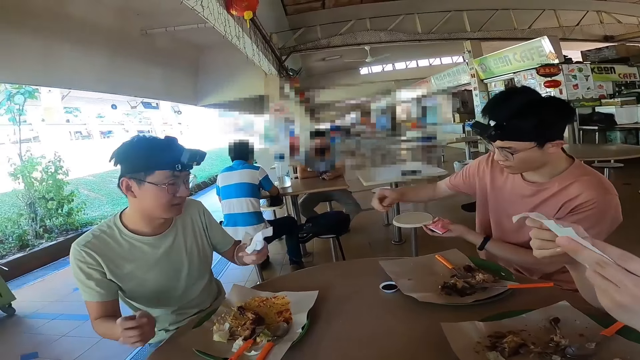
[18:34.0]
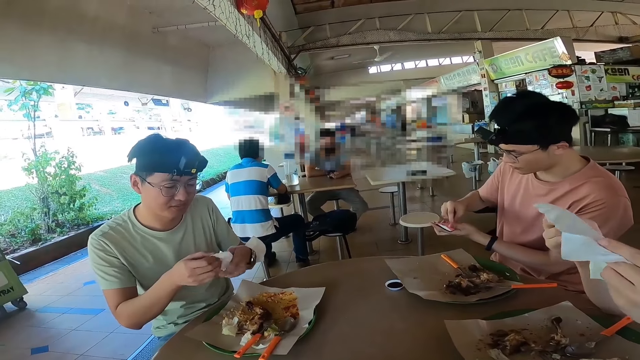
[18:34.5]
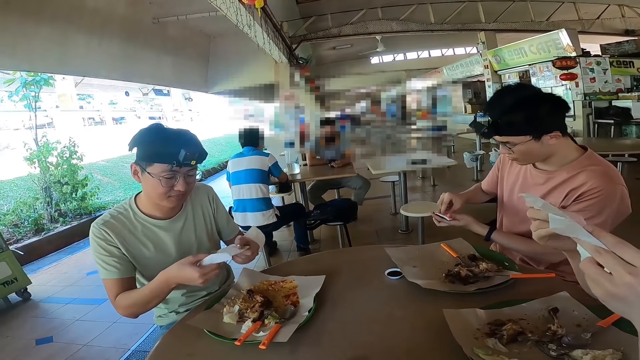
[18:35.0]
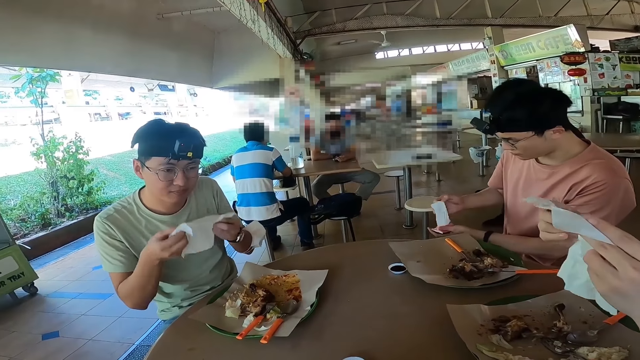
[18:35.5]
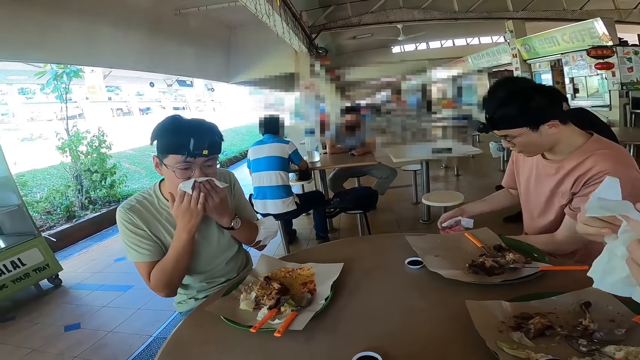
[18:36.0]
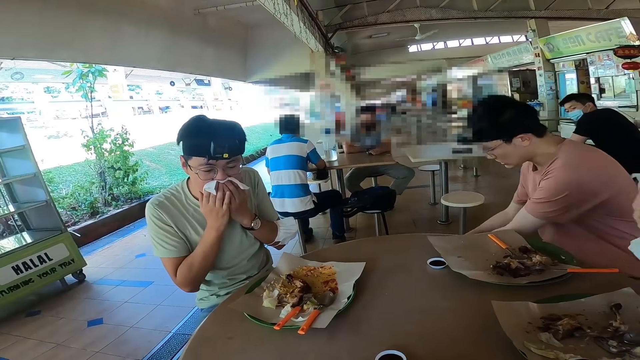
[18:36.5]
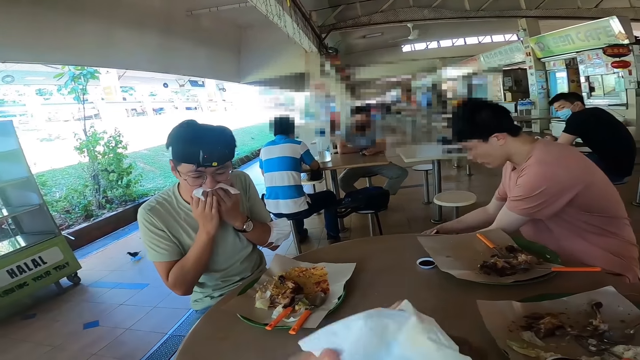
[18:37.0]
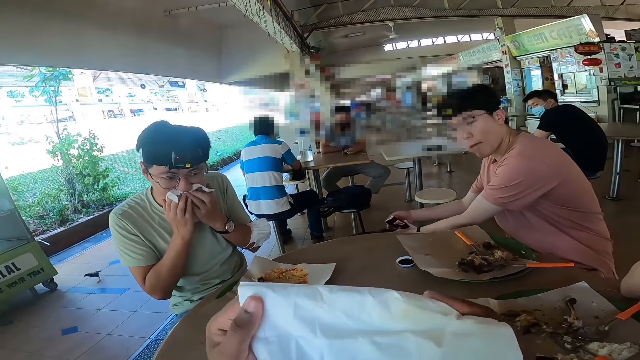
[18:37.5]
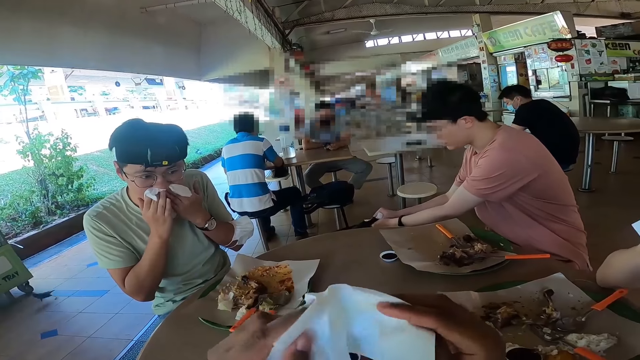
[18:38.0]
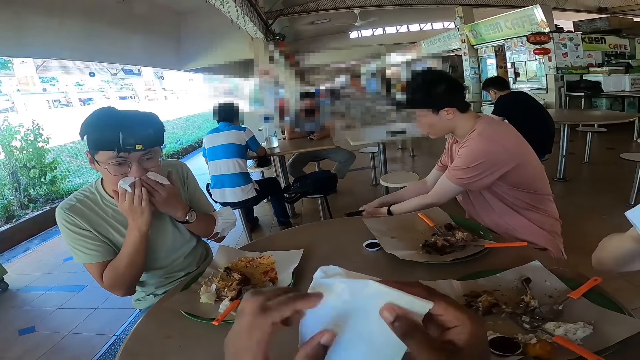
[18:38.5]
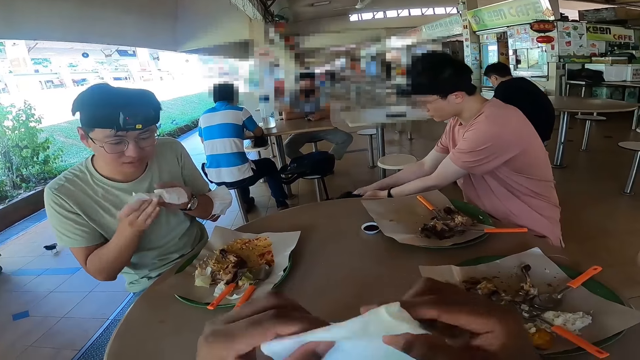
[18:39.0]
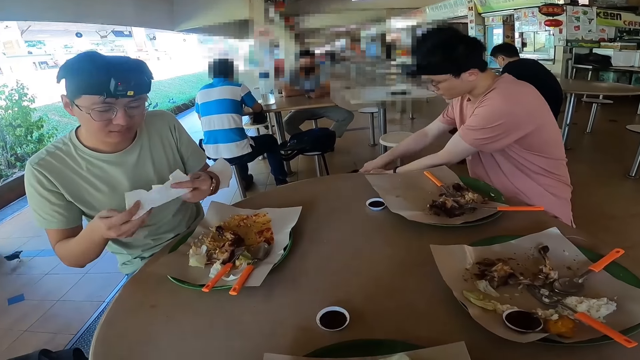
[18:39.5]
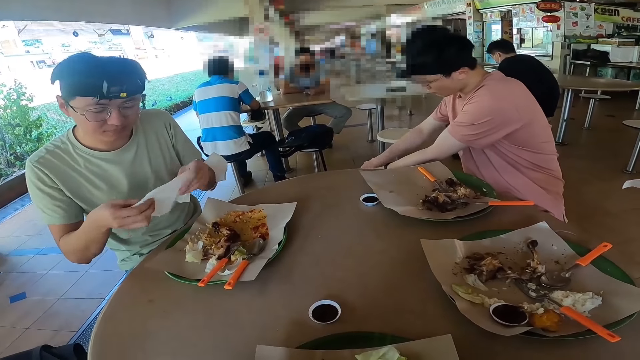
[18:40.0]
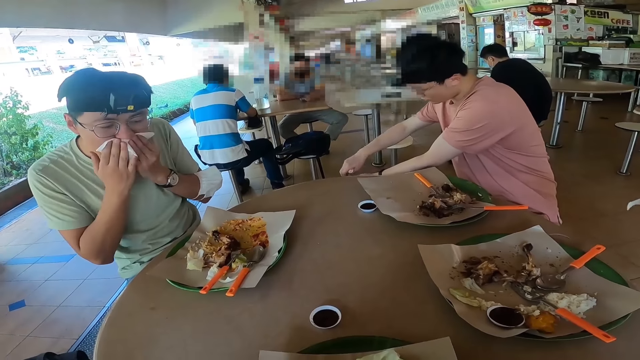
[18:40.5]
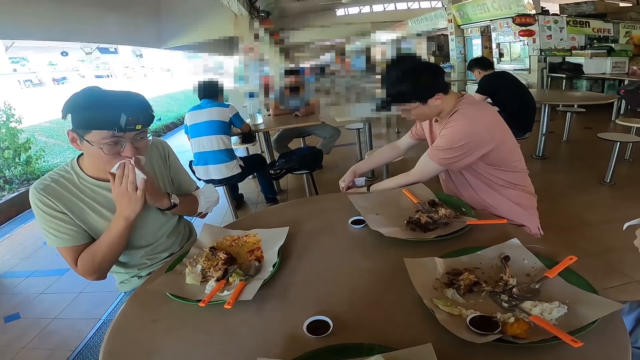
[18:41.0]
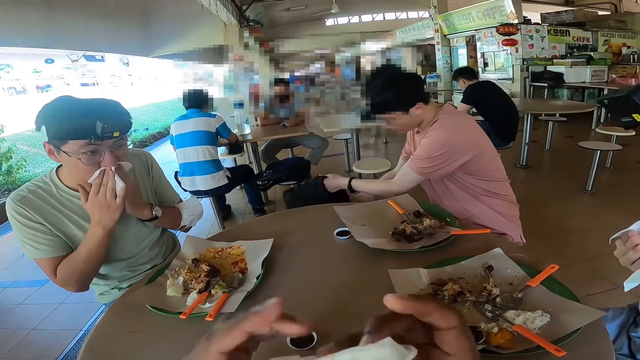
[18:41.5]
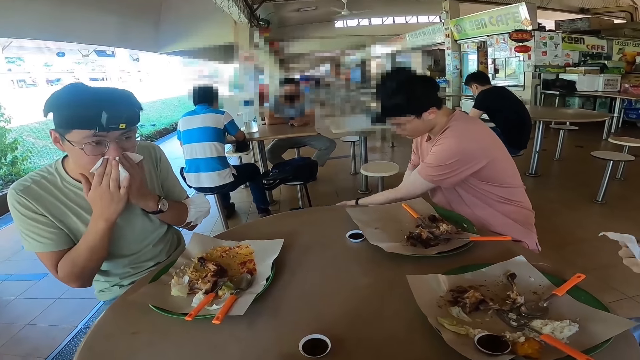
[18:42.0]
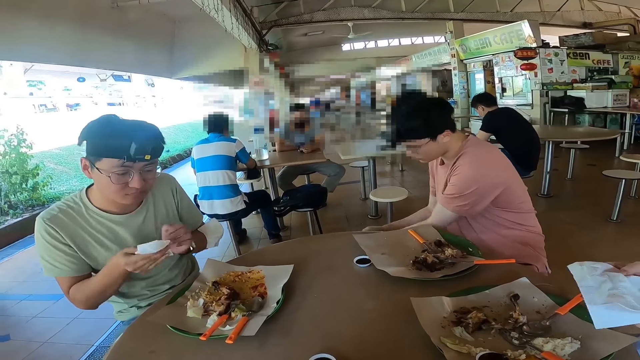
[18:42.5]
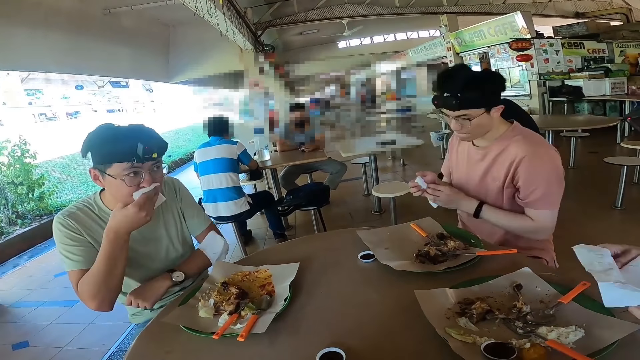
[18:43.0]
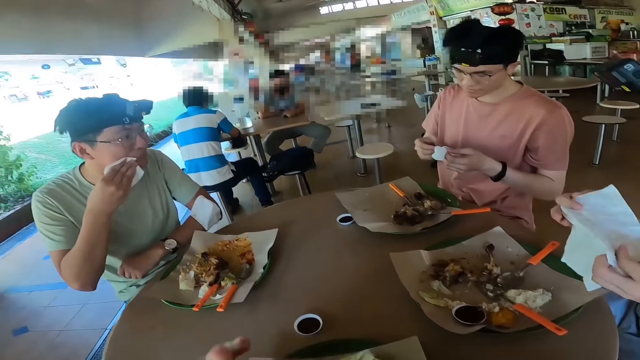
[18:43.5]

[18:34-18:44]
A man gives another man a paper. The other man picks up the paper. He wipes the face with the paper and puts the paper on the mouth. The camera wearer folds a paper. The other man puts the paper on the mouth.

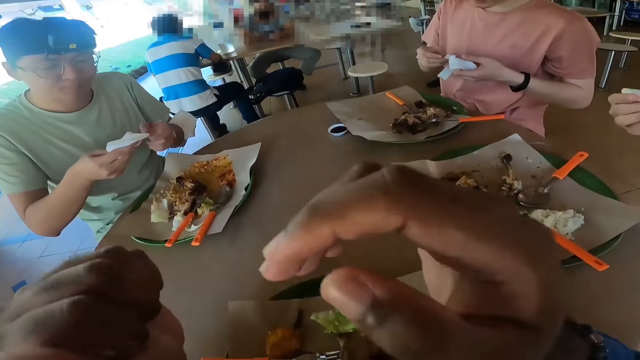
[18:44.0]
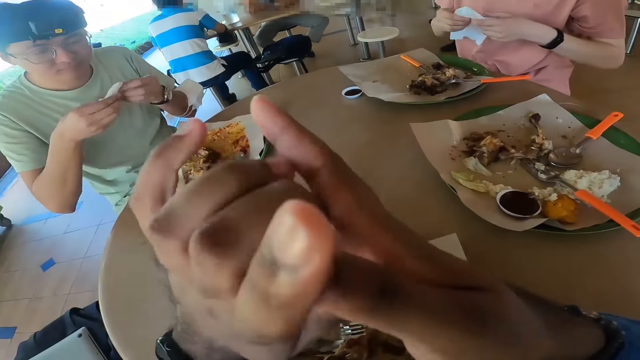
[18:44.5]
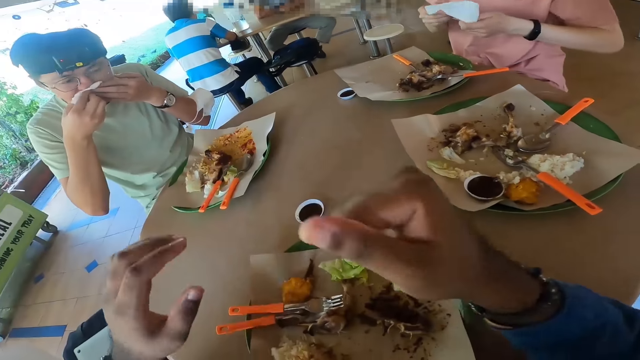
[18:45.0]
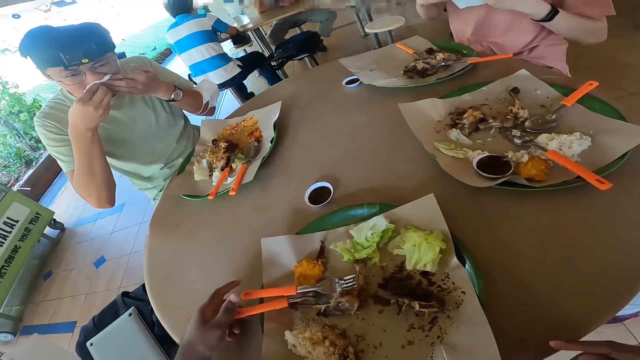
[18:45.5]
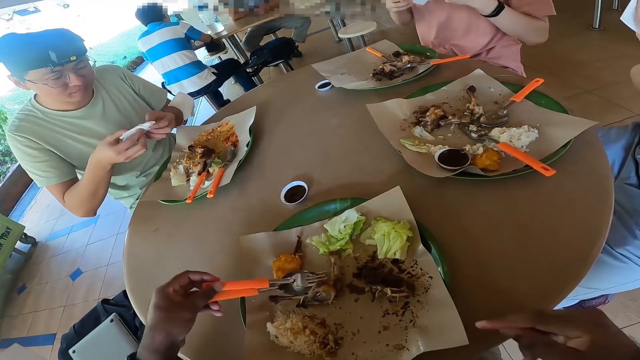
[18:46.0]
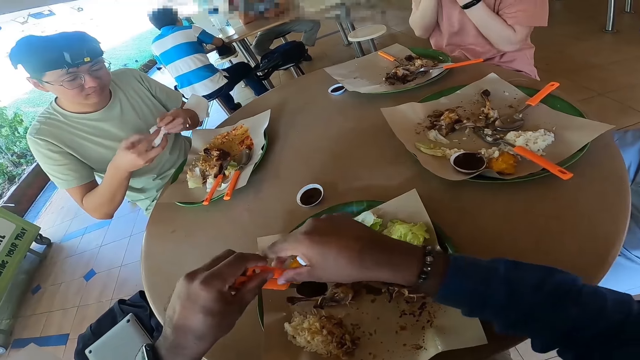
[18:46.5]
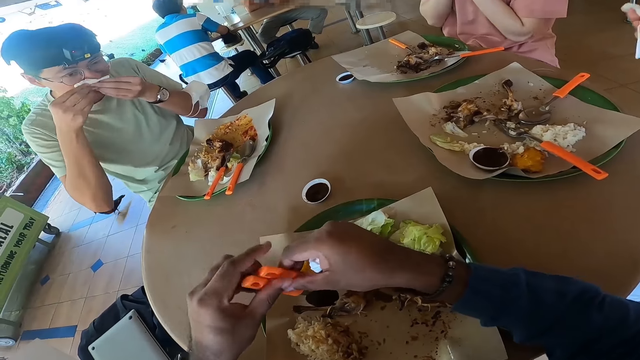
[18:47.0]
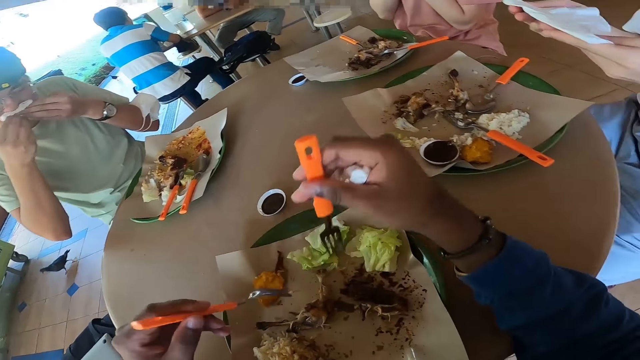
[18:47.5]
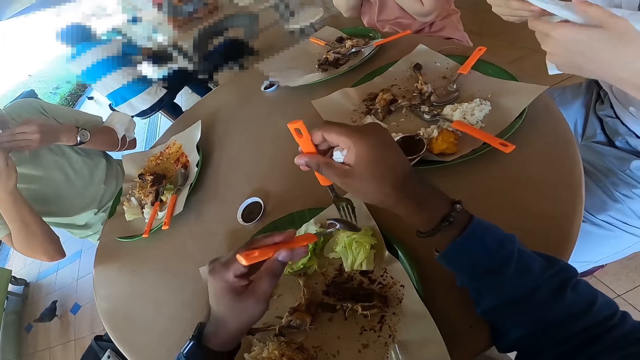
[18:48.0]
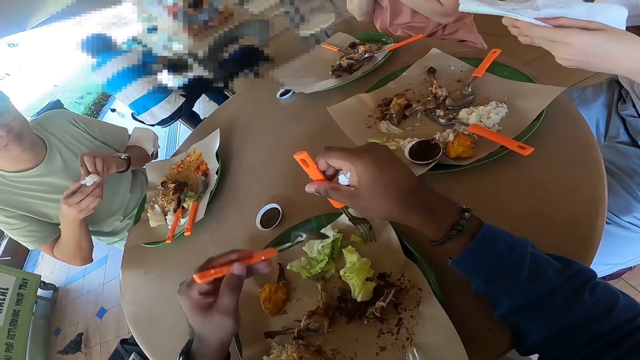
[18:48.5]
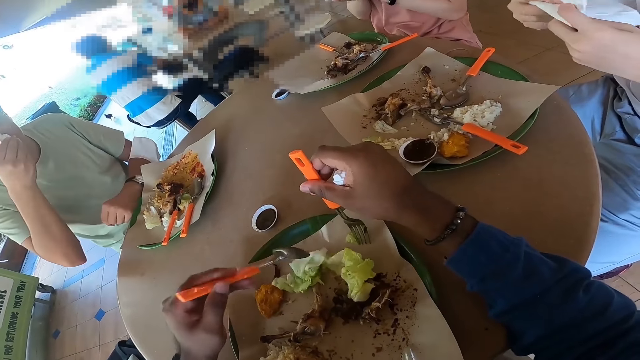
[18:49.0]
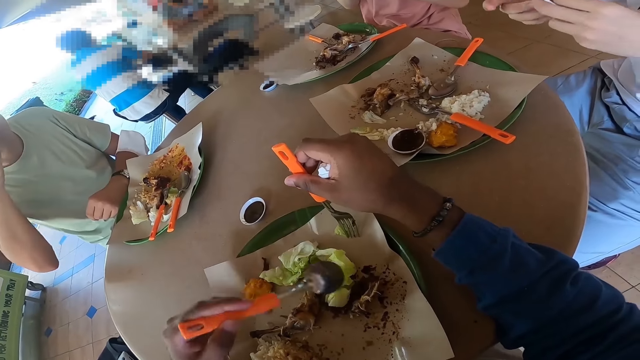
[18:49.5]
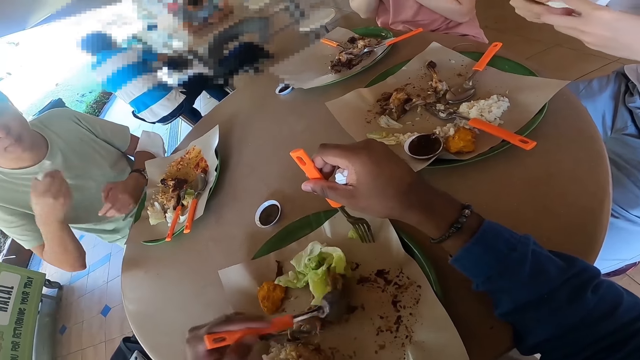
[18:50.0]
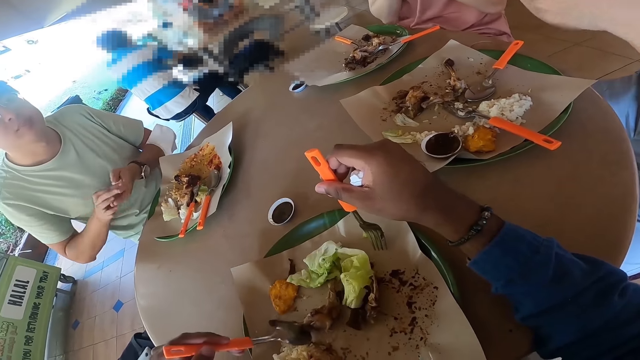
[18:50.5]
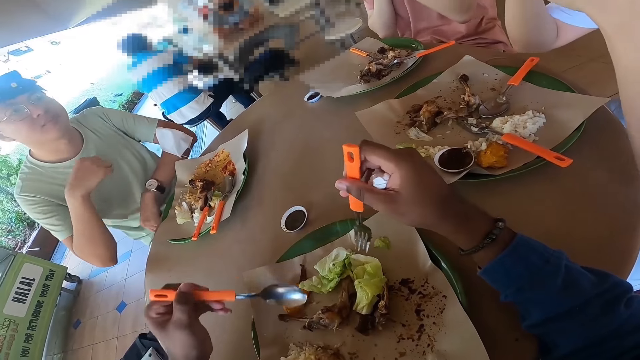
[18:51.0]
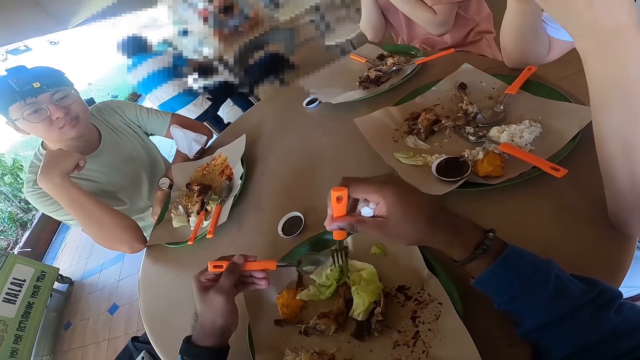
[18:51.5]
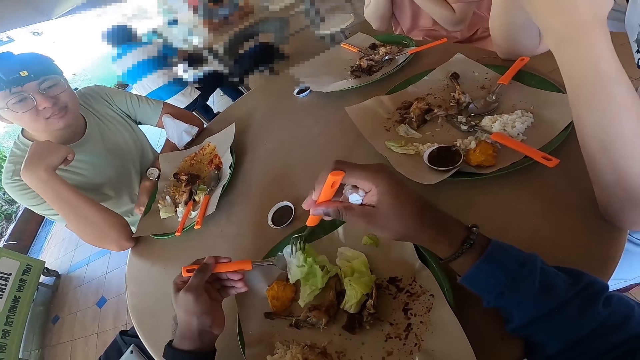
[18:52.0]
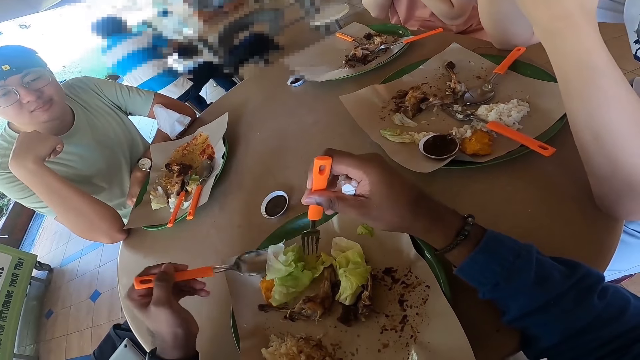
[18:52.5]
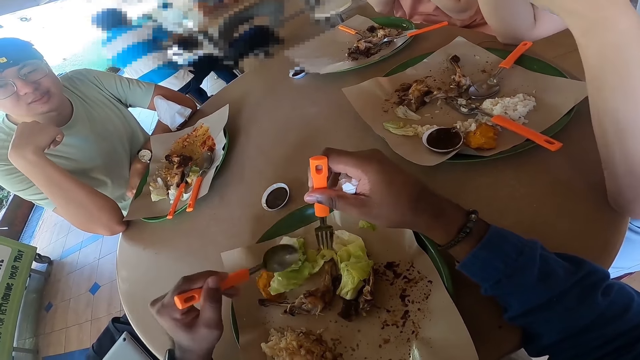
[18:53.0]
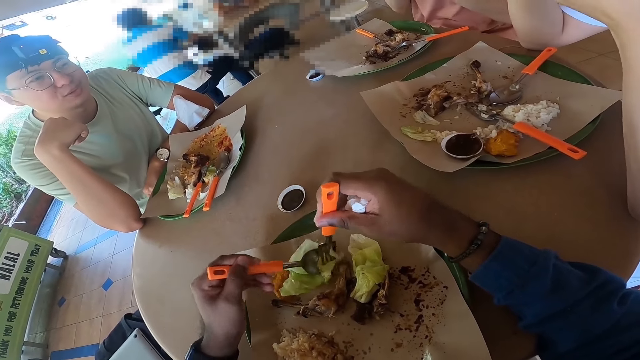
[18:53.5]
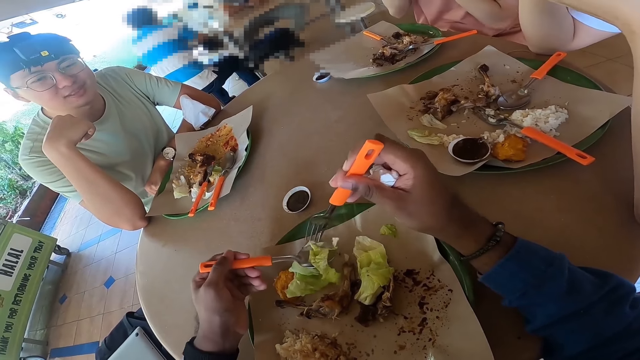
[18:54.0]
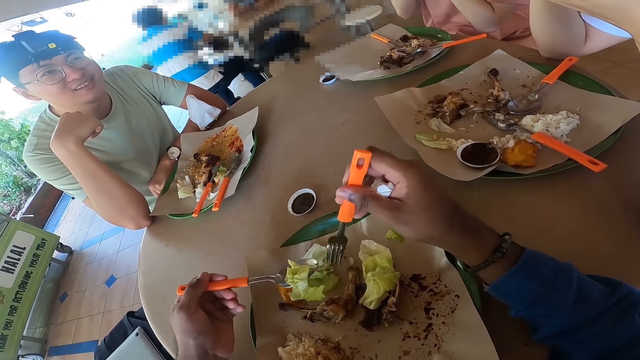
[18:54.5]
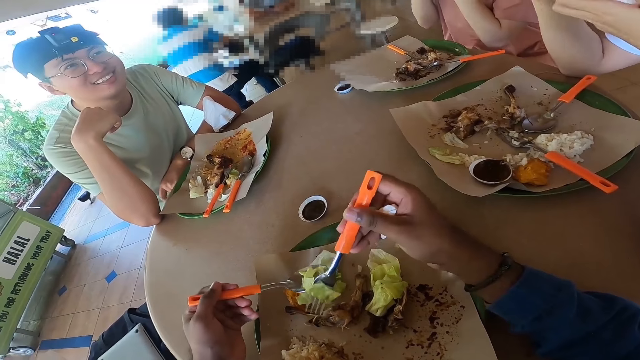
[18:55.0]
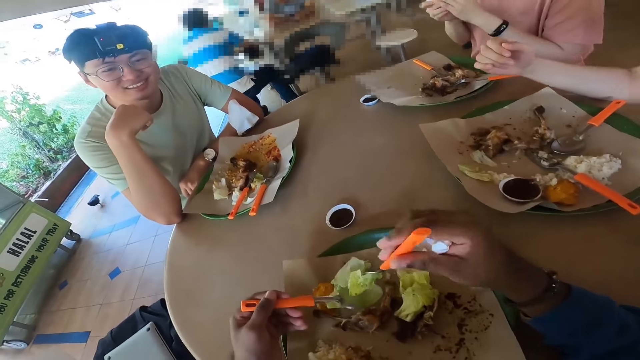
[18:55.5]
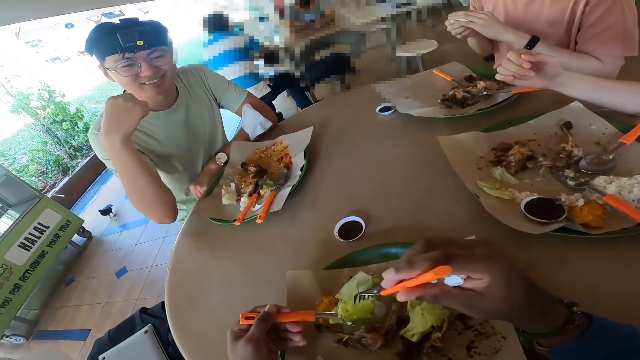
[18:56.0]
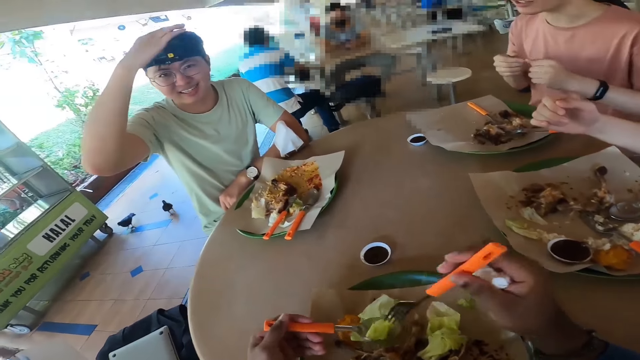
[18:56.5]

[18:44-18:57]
The camera wearer lifts the hand. They take a fork and spoon, hold the spoon and the fork, and eat food.
